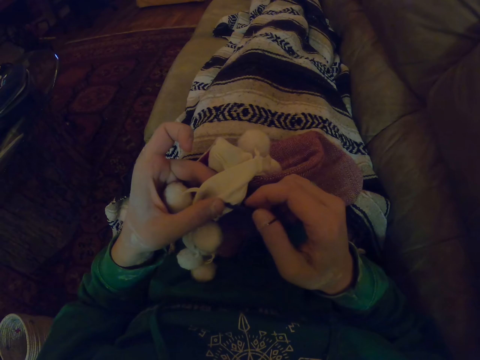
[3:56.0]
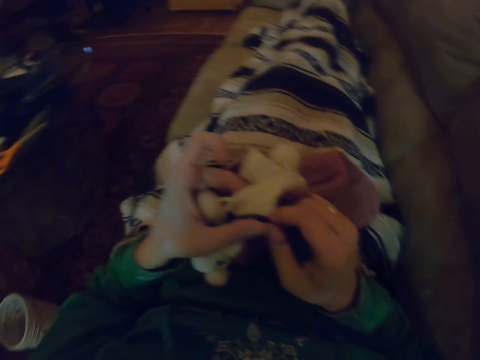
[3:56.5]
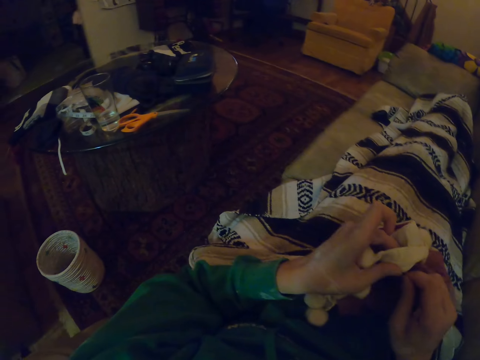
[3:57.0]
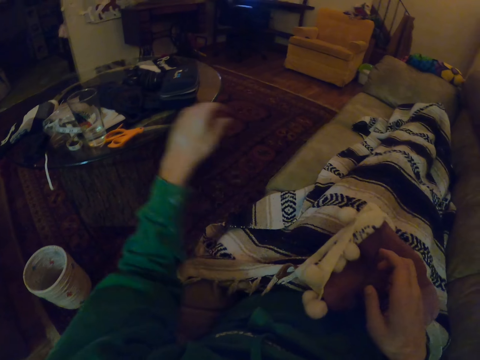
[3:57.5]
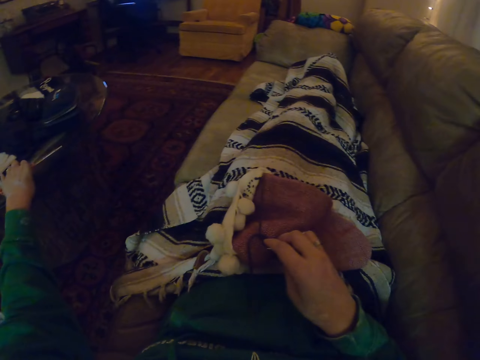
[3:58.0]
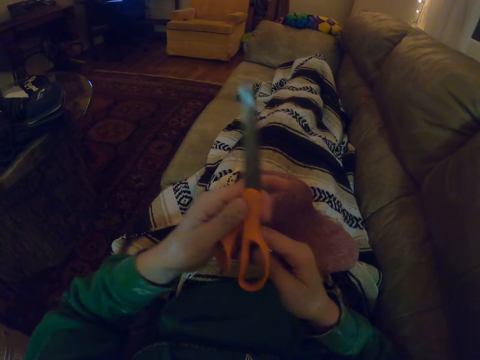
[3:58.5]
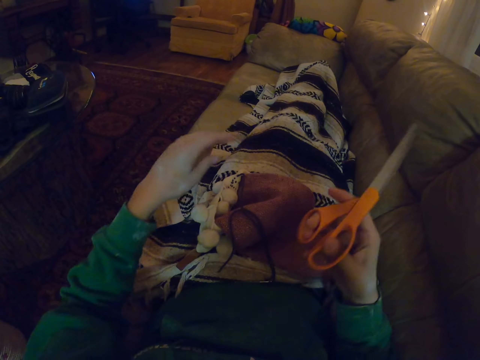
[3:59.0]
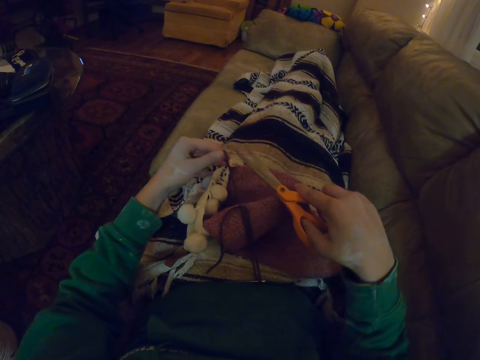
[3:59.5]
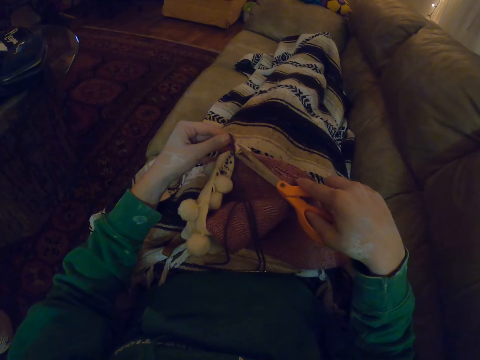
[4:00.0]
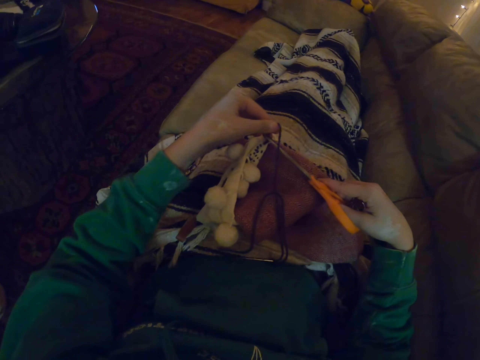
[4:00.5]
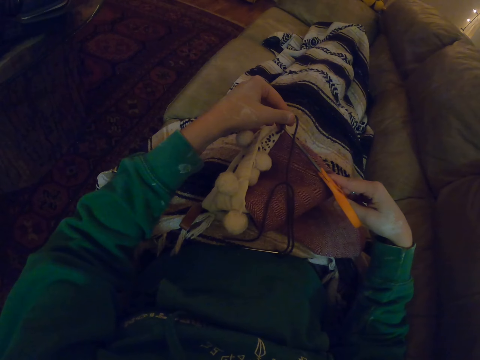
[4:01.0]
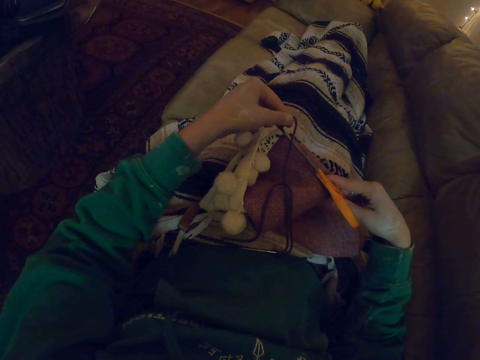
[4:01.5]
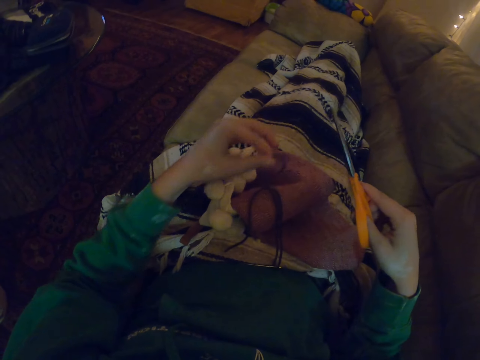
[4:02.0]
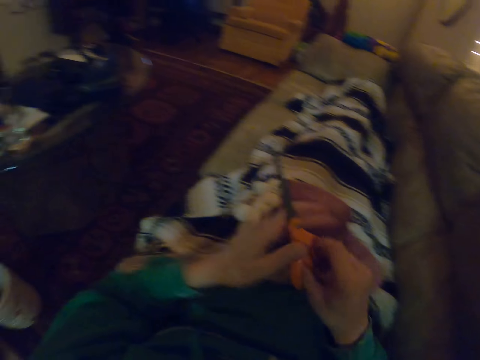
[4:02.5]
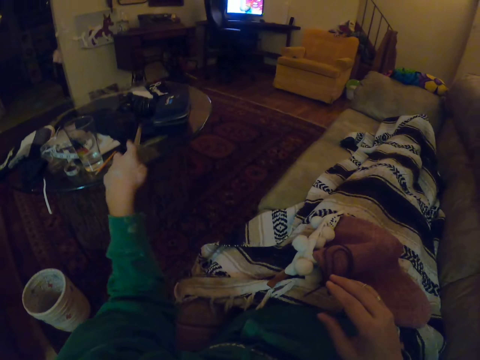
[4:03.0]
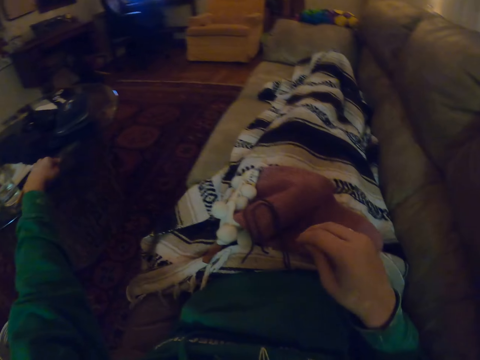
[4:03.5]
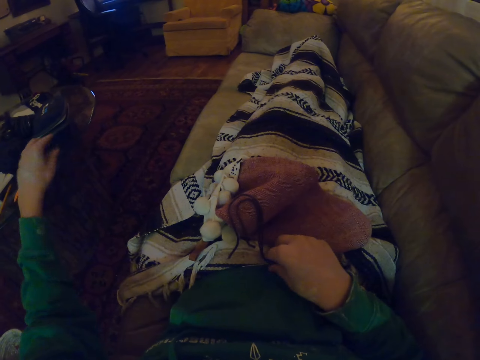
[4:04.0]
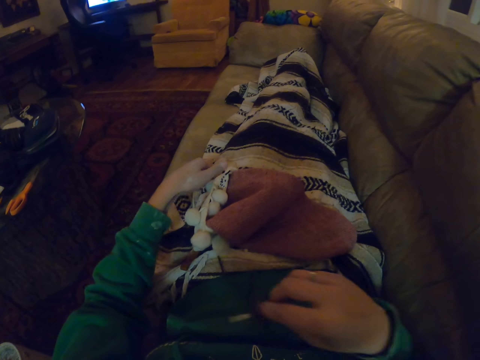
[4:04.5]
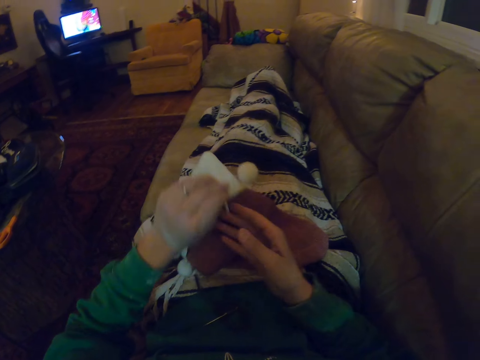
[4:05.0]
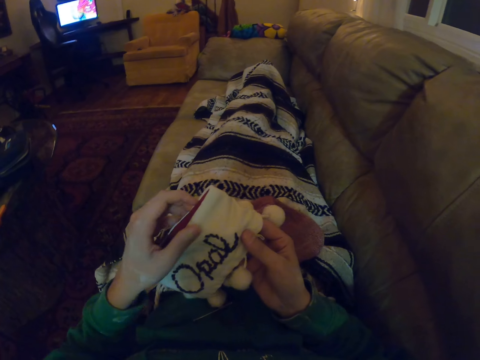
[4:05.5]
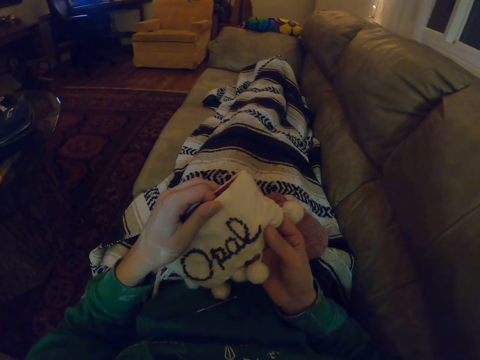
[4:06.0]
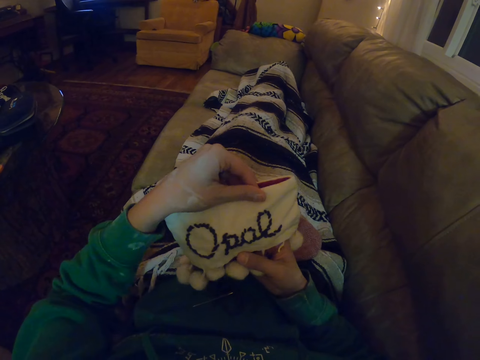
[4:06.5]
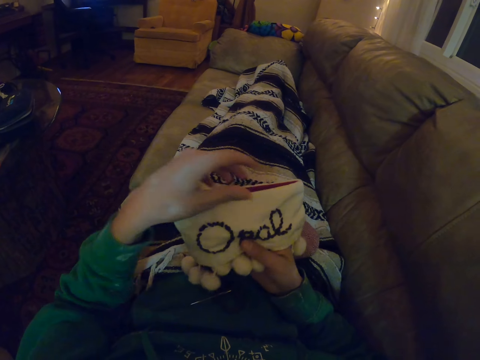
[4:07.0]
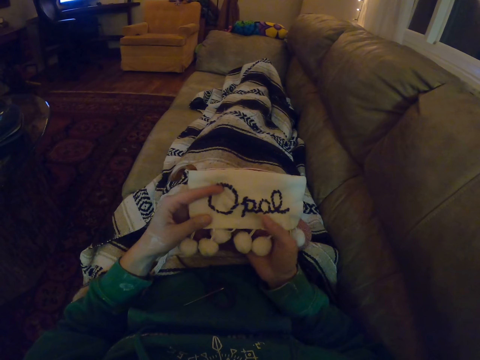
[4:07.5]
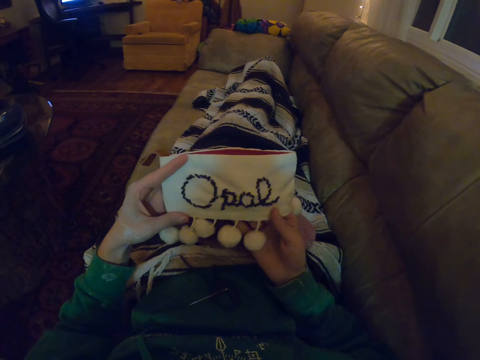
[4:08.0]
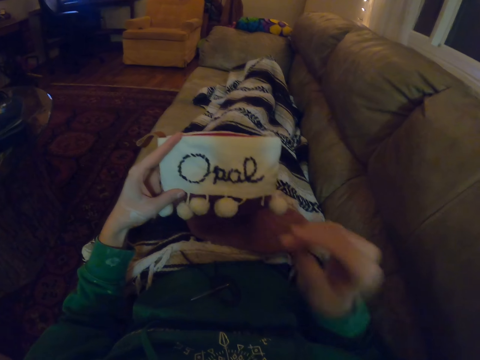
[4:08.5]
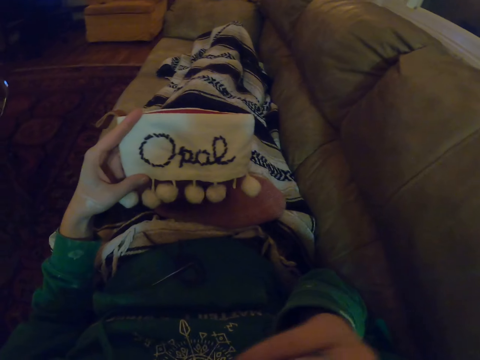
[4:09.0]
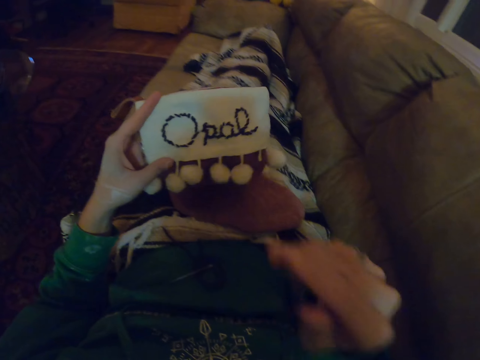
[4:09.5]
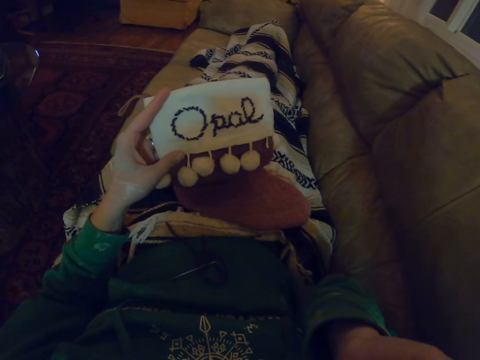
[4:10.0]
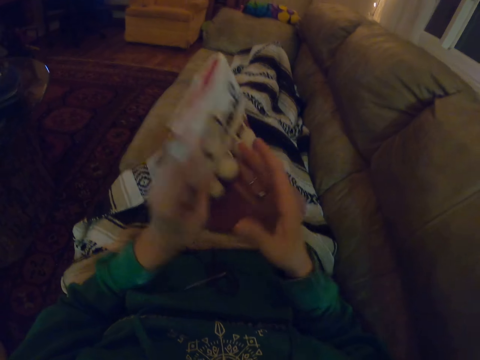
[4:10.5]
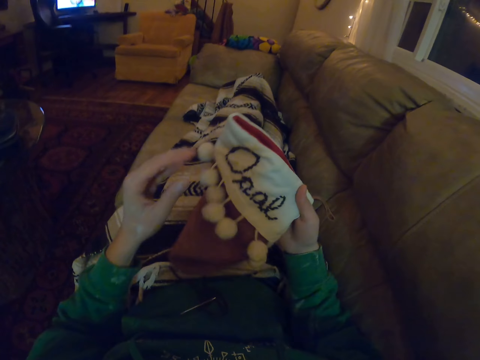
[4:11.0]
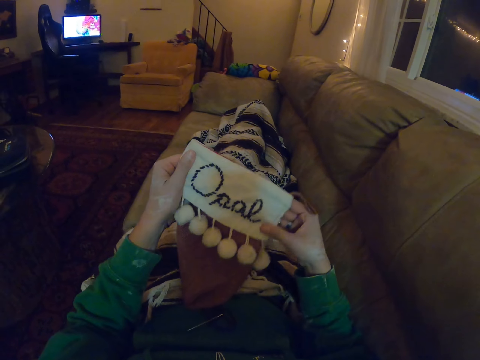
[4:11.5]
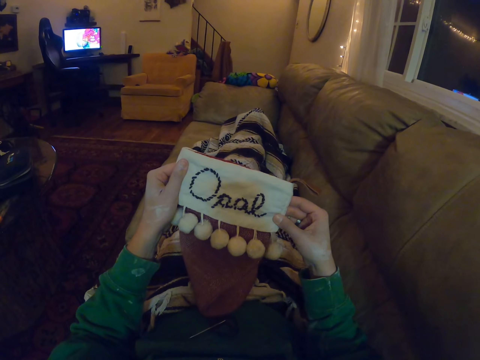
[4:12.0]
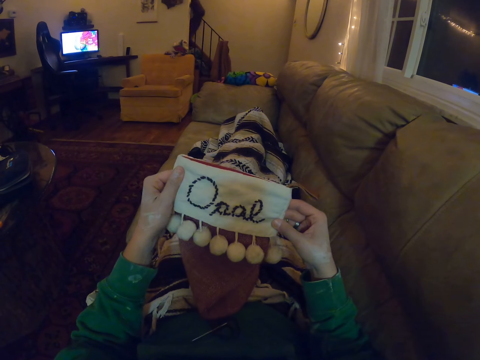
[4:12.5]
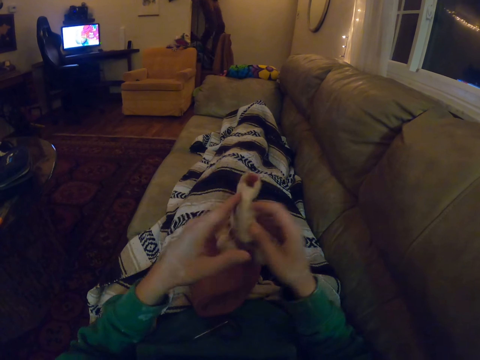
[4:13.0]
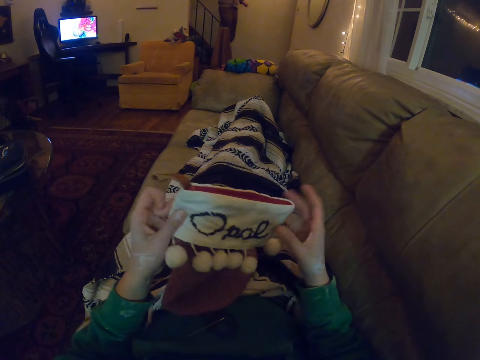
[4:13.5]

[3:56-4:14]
The camera wearer picks a pair of scissors with the left hand. She cuts the thread with the scissors. She puts the scissors on the carpet or clothes. She looks at the cloth. She stretches the socks with both hands. She touches her mouth with her right hand. She turns the cloth.

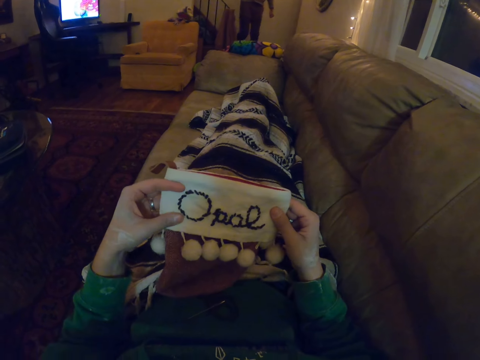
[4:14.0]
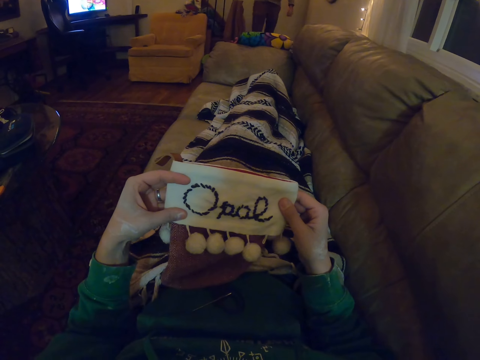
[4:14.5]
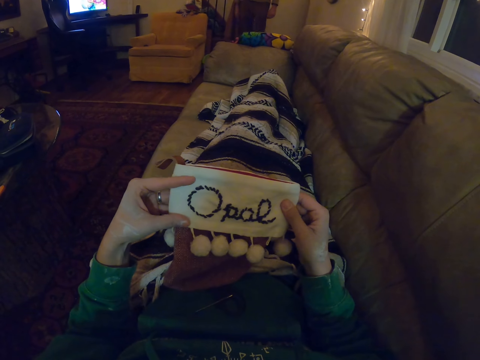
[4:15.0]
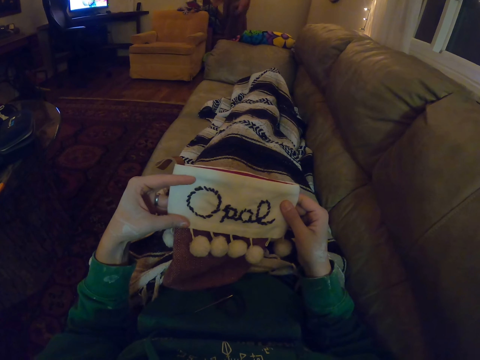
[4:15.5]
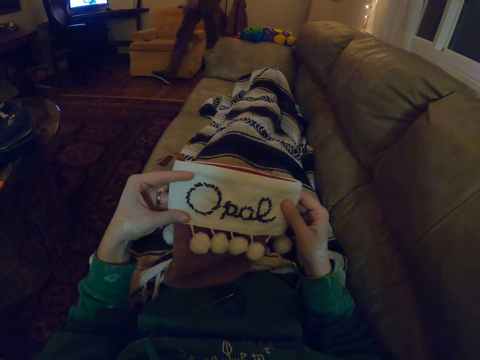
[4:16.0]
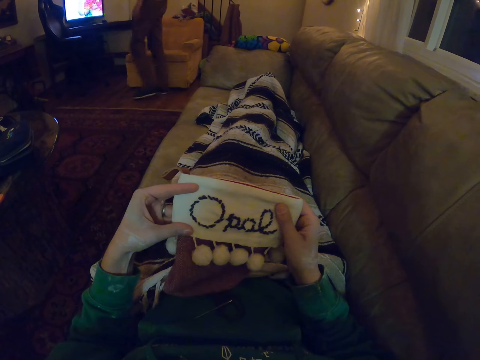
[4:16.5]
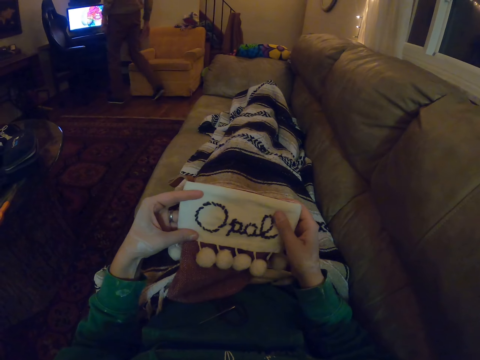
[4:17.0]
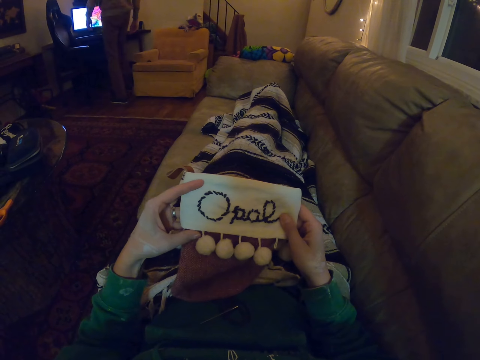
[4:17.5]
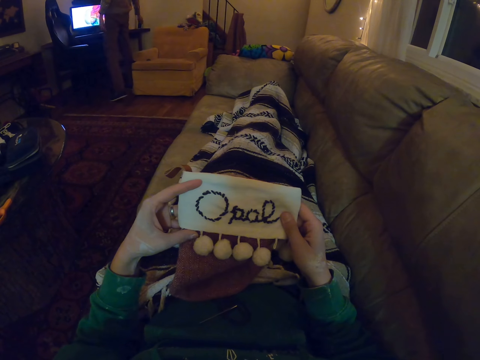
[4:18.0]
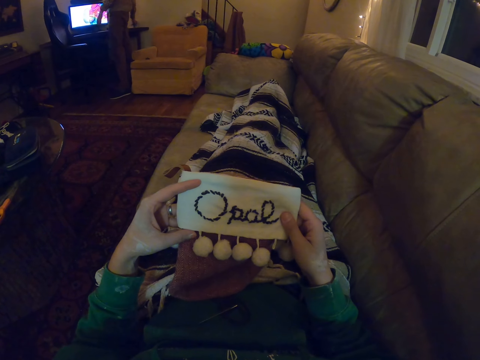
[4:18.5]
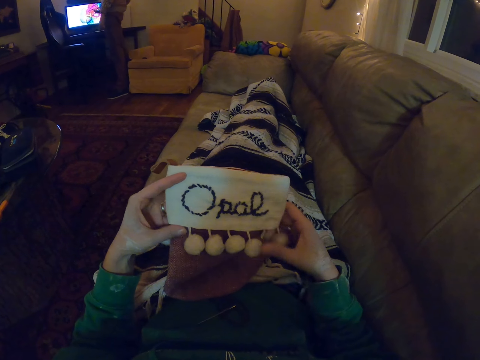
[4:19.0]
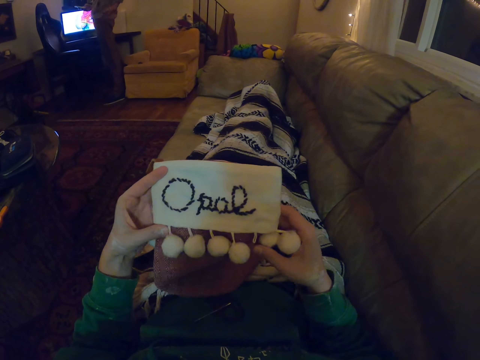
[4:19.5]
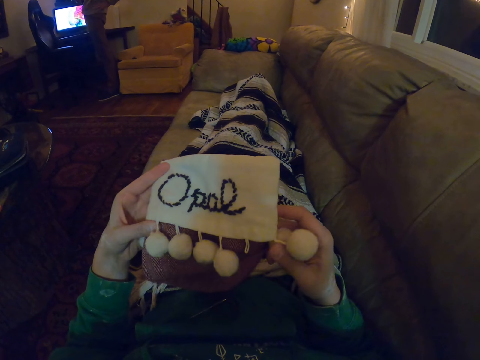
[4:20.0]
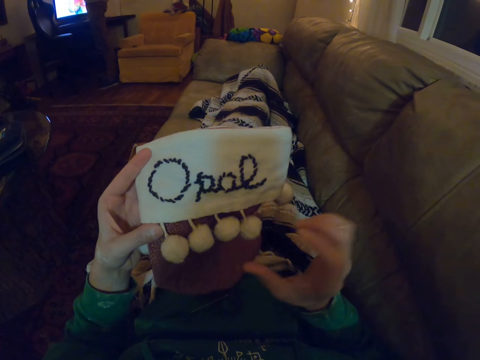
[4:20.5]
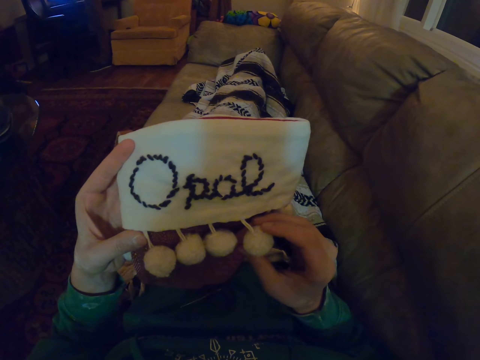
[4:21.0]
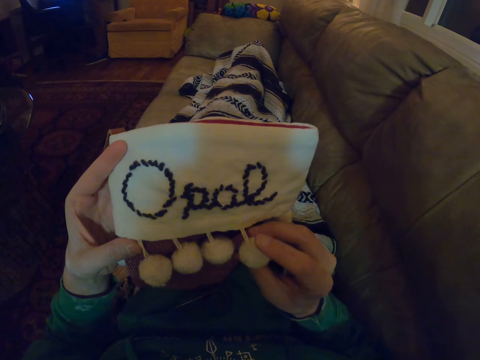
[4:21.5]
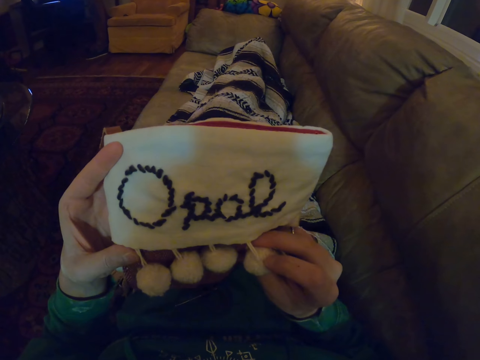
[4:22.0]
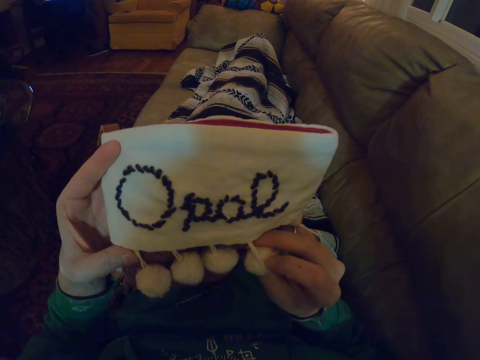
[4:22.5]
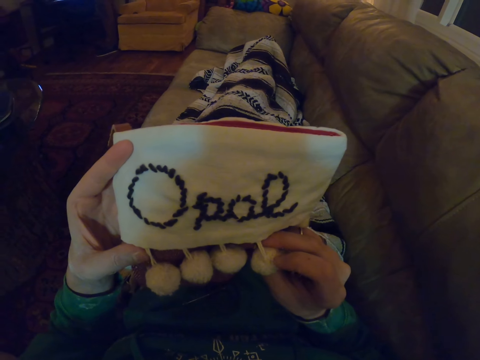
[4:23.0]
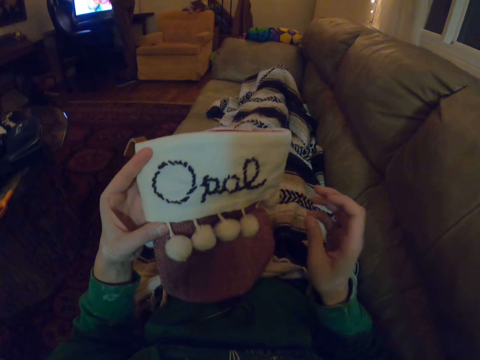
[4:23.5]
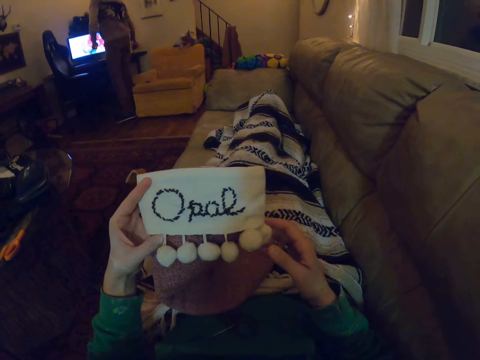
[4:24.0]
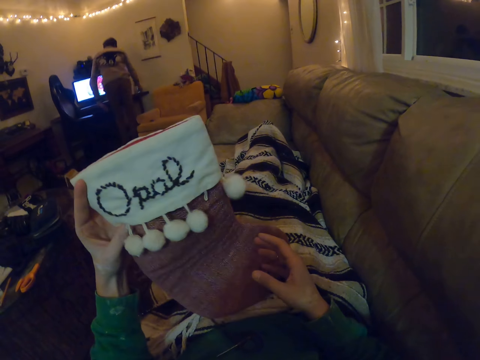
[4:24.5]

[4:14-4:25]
A man walks in the room. The camera wearer checks the socks while the man checks the phone.
